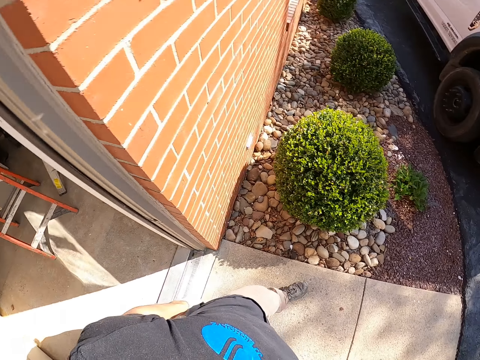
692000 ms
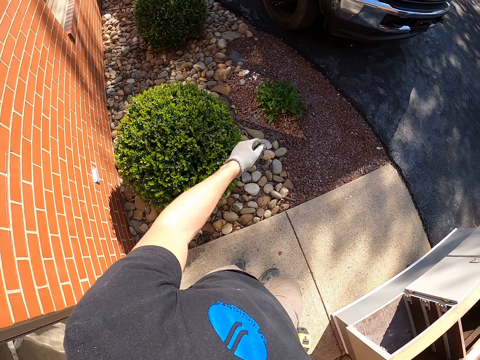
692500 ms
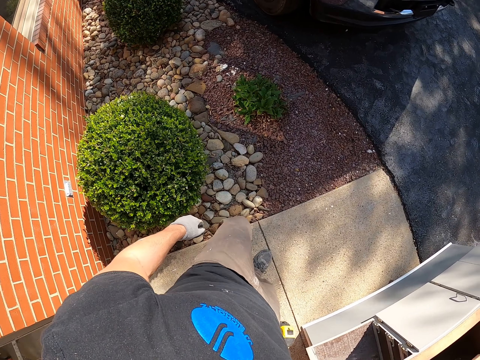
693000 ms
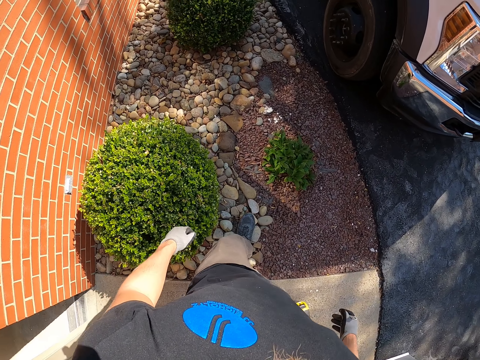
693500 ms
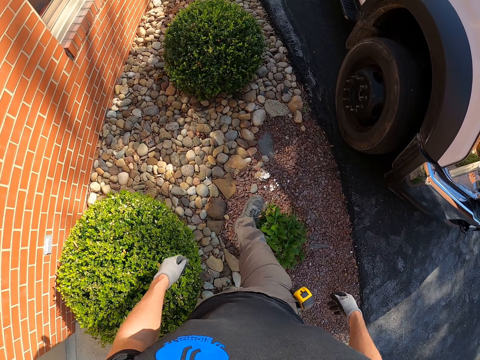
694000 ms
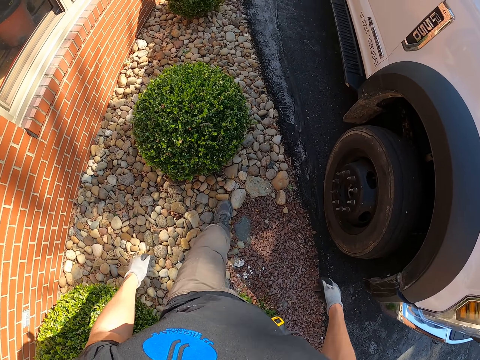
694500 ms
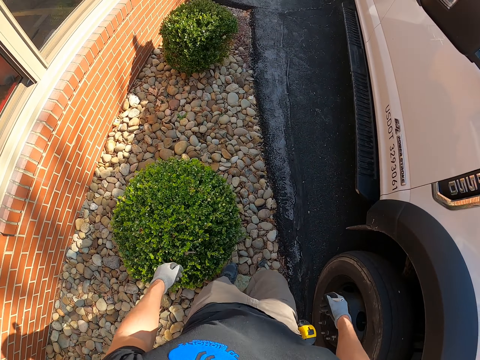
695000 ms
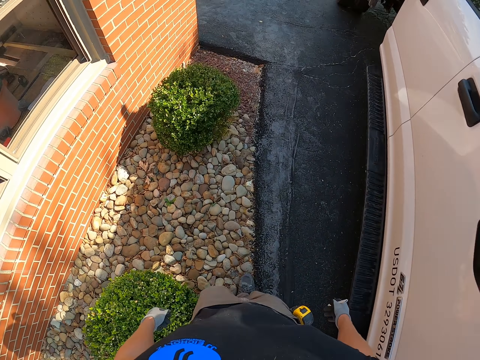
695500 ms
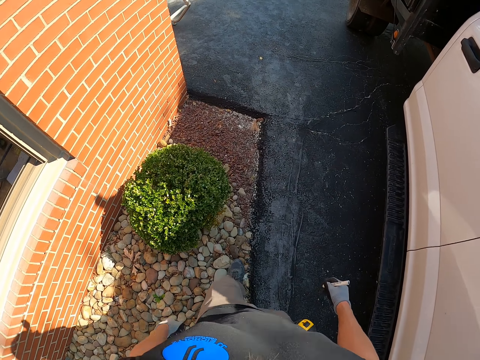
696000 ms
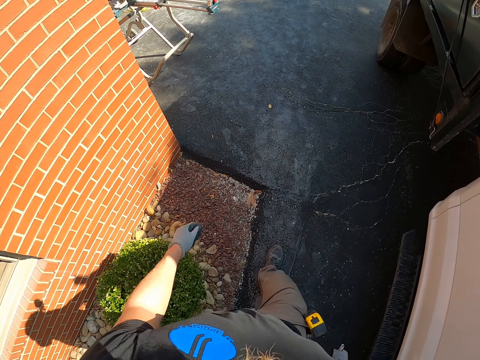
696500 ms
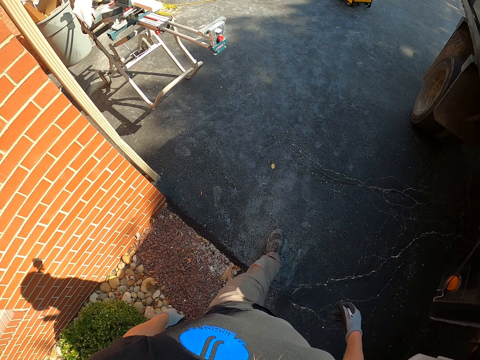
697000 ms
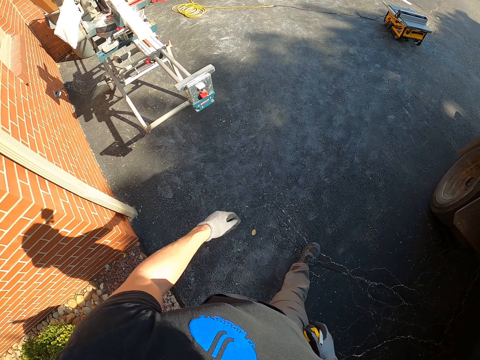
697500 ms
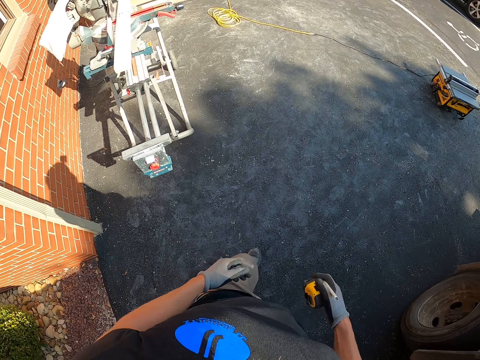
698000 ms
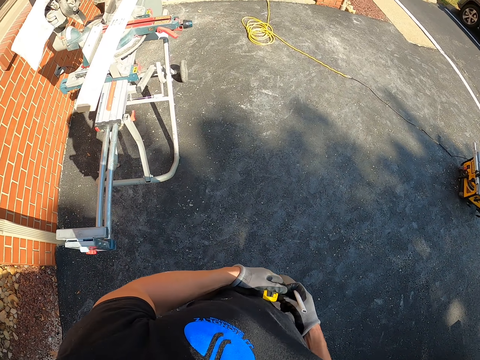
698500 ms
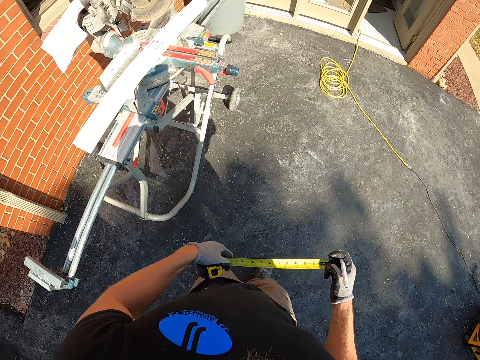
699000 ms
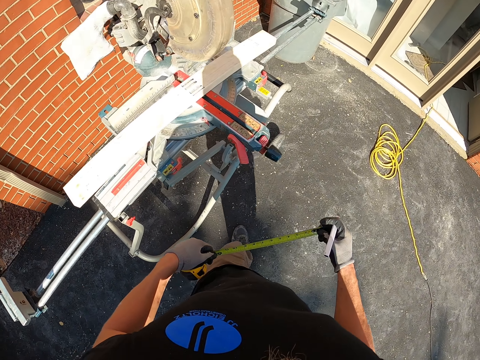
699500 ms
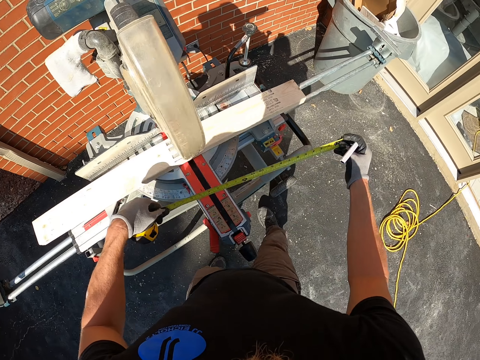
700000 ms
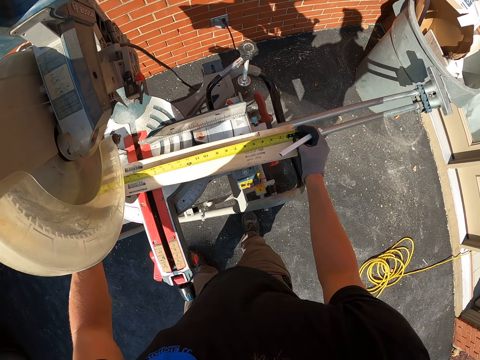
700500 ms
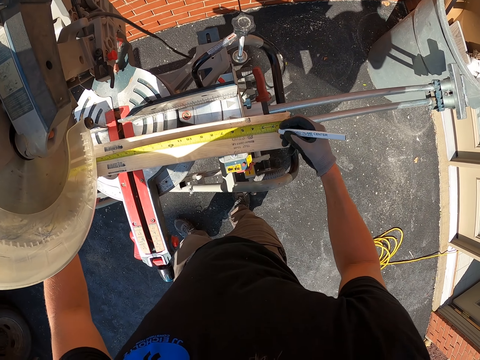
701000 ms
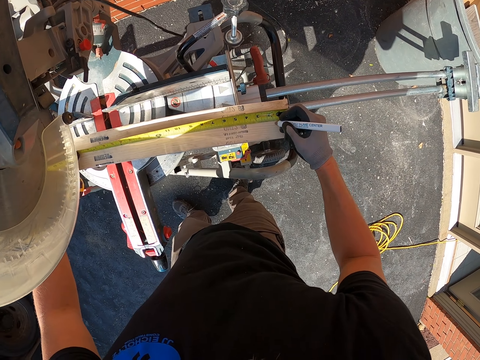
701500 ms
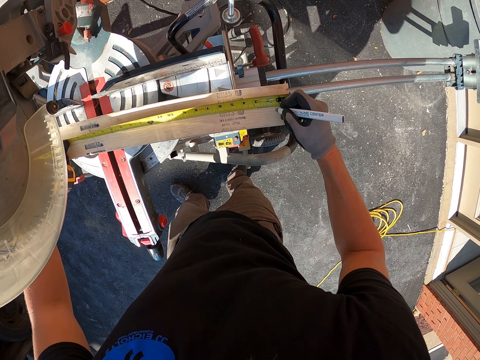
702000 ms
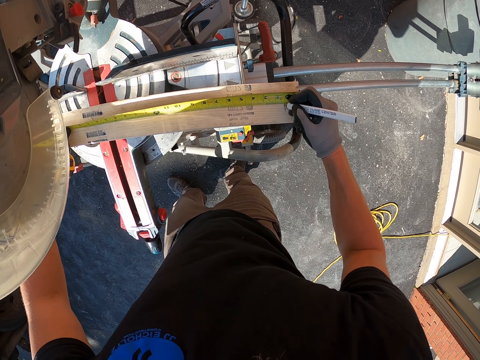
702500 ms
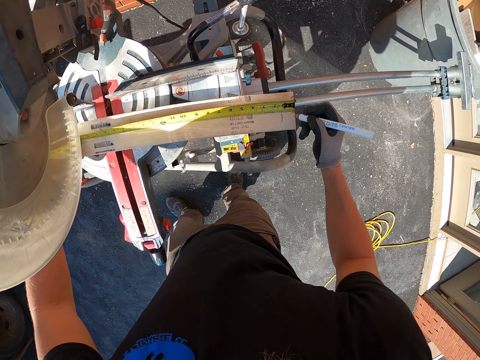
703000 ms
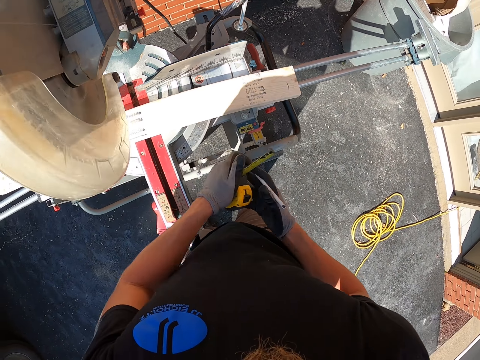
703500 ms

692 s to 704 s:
The camera wearer walks on the compound. They measure the piece of wood. They mark the piece of wood.

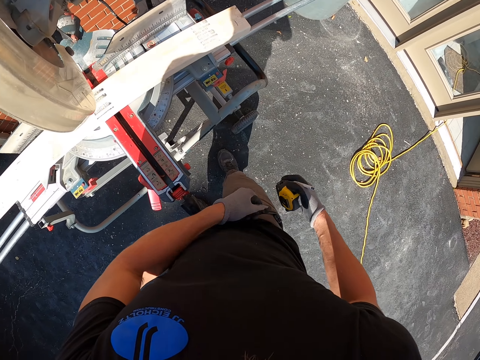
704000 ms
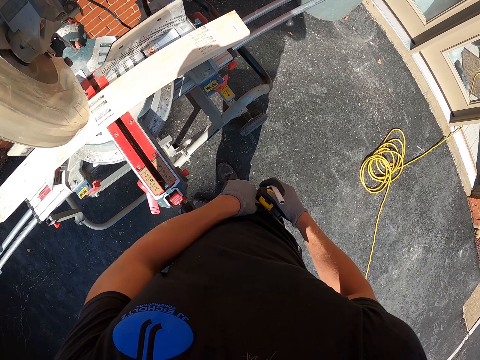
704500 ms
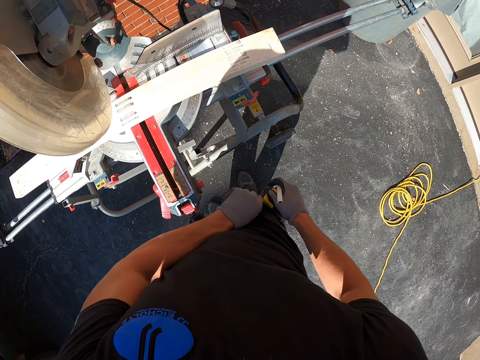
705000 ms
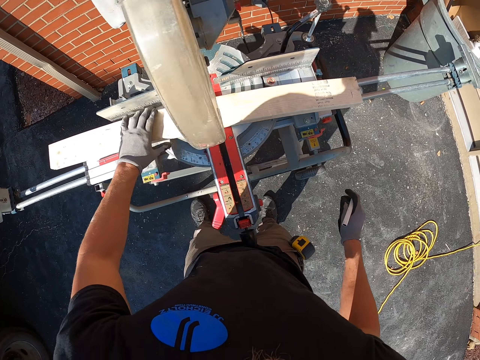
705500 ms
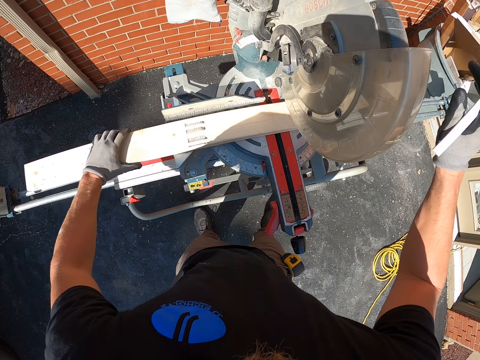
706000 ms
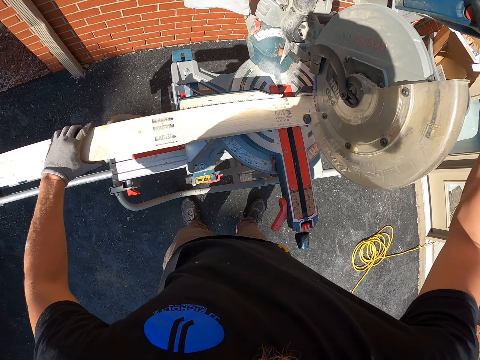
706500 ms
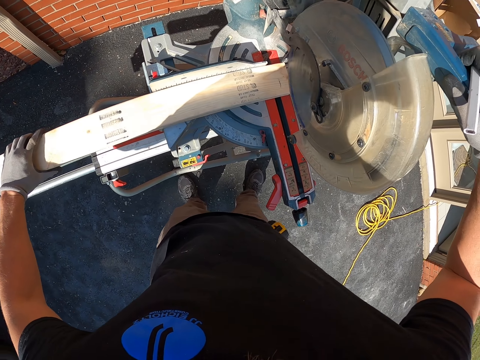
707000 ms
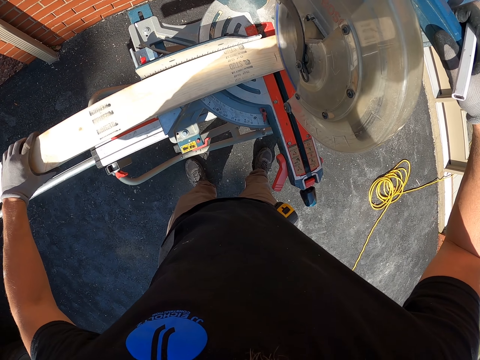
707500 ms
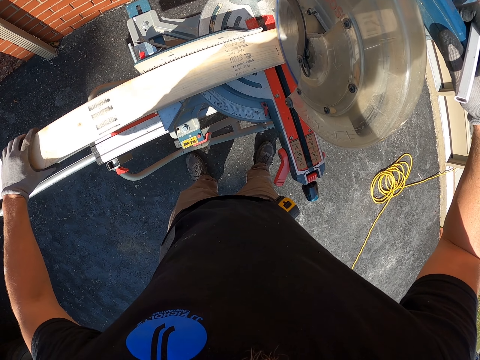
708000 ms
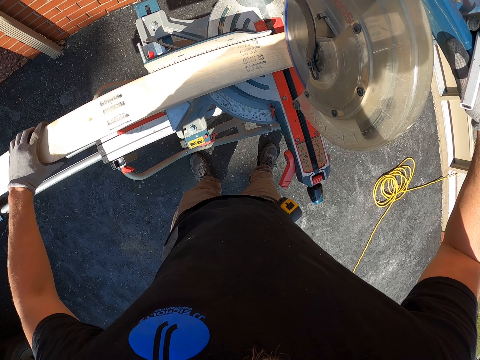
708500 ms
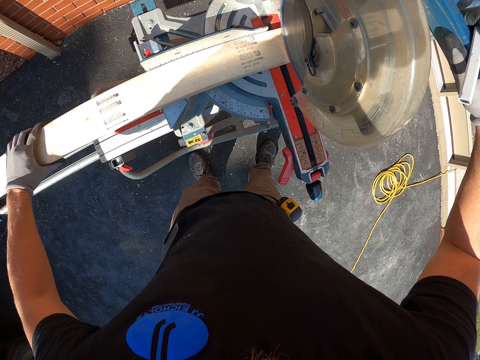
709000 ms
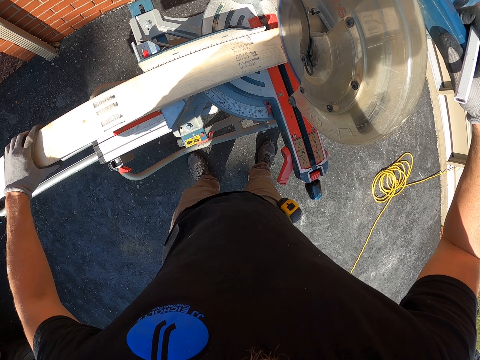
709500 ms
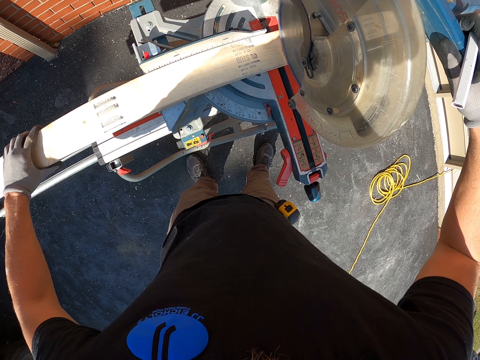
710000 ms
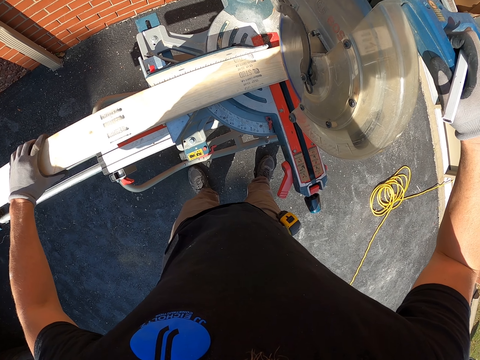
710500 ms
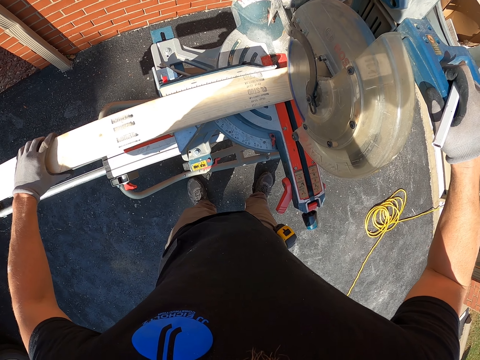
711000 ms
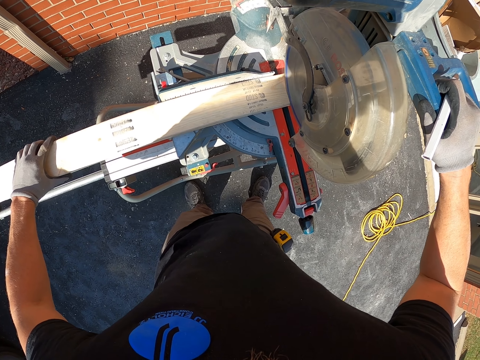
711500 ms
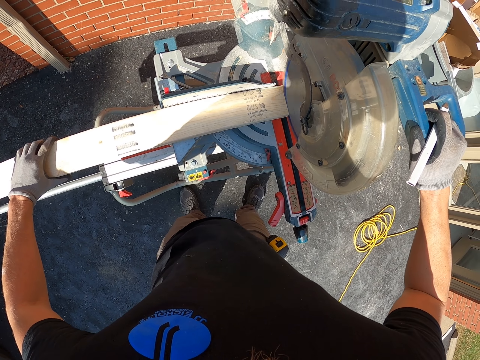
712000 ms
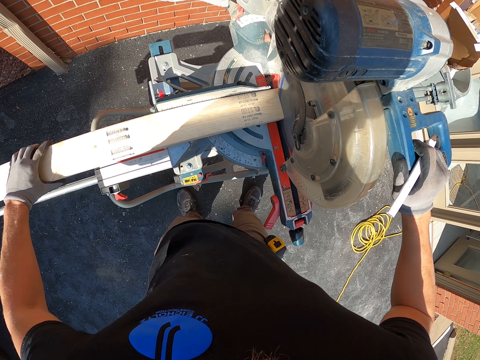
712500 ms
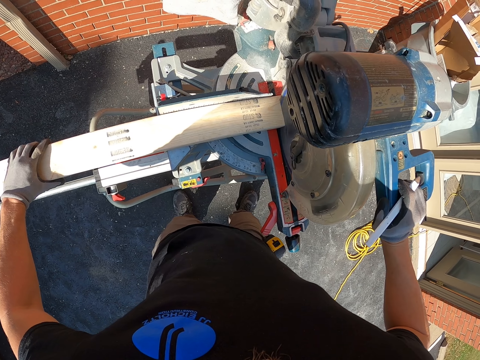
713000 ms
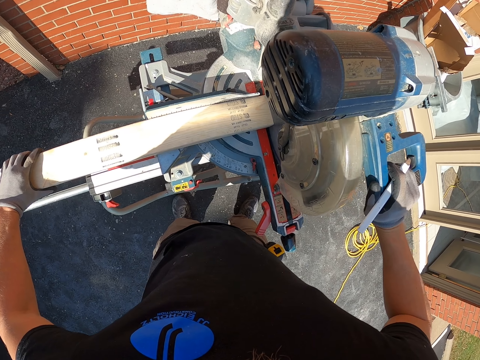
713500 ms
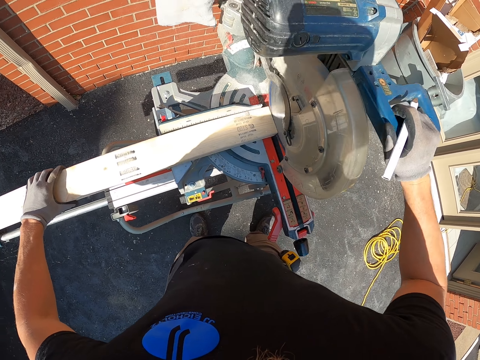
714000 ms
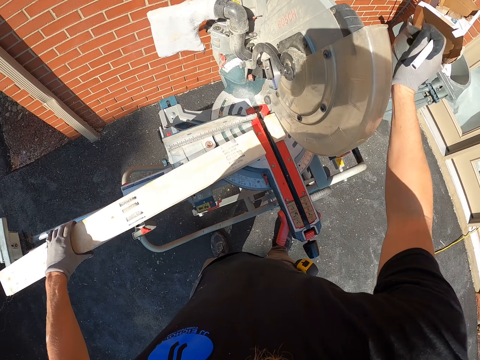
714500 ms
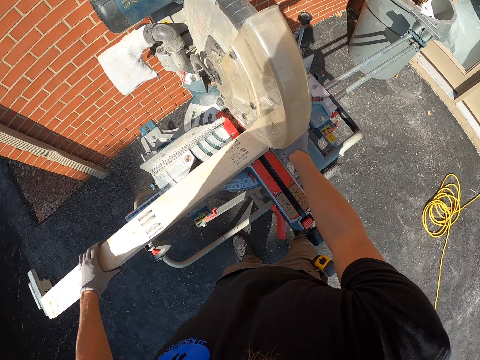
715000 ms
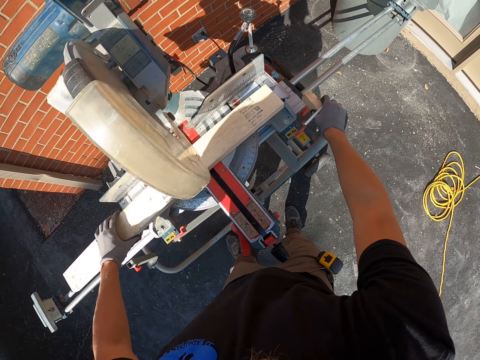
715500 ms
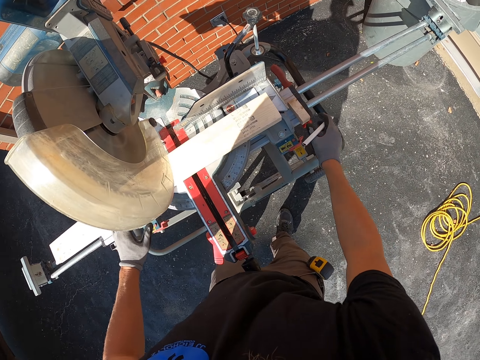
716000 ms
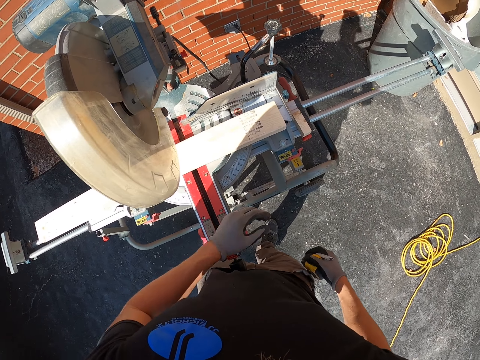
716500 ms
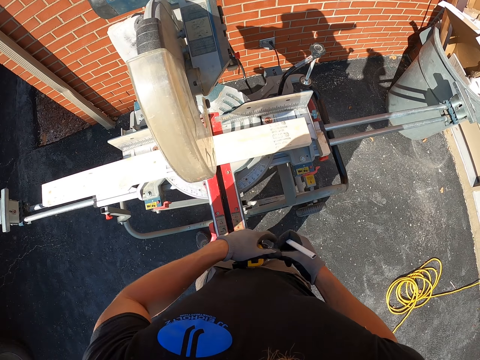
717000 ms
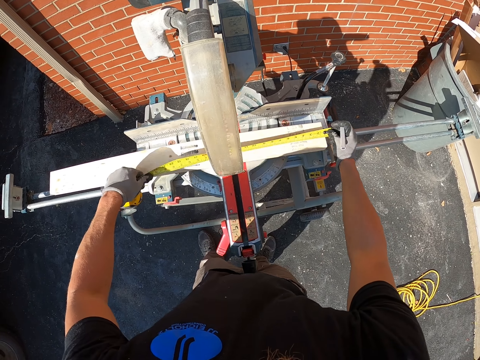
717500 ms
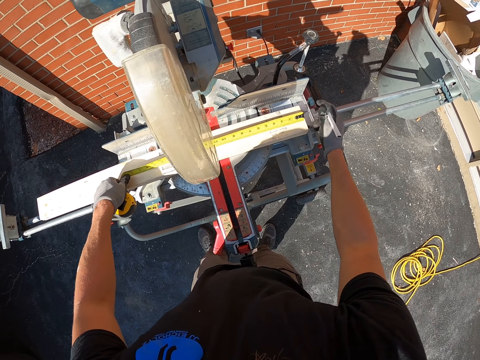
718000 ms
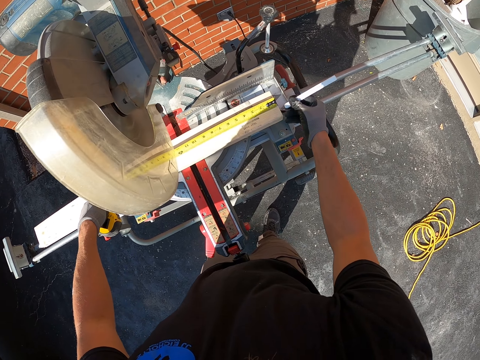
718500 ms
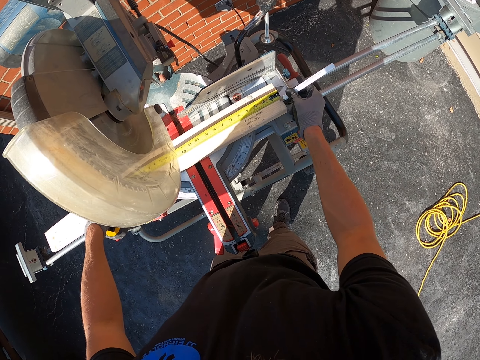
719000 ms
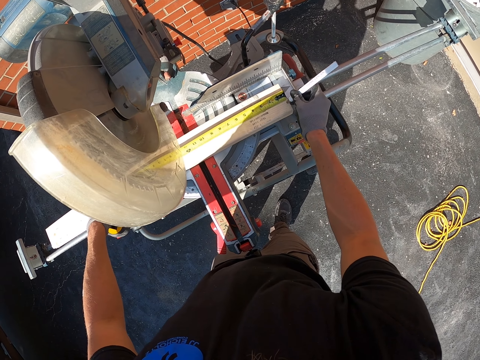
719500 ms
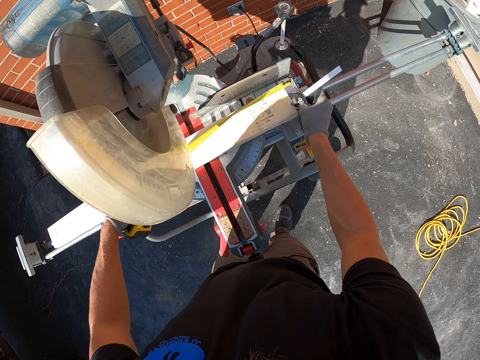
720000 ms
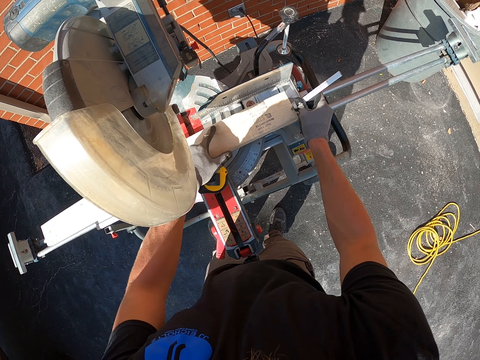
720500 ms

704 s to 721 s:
The camera wearer puts the tape measure in the pocket. They cut the piece of wood. They pick up the piece of wood. They pick up the tape measure. They measure the piece of wood. They mark the piece of wood.
